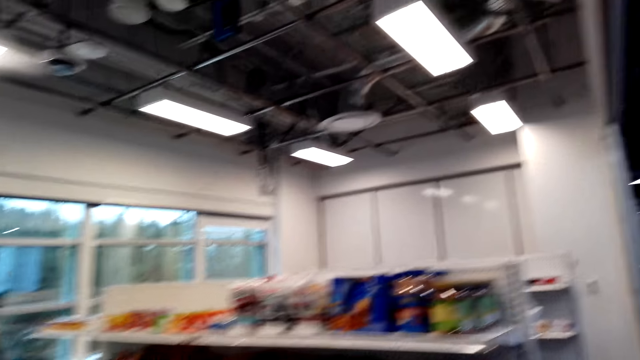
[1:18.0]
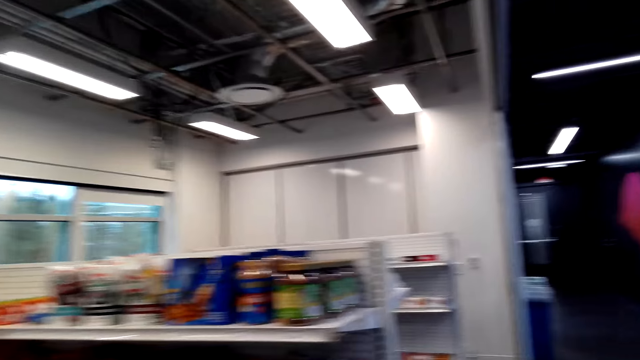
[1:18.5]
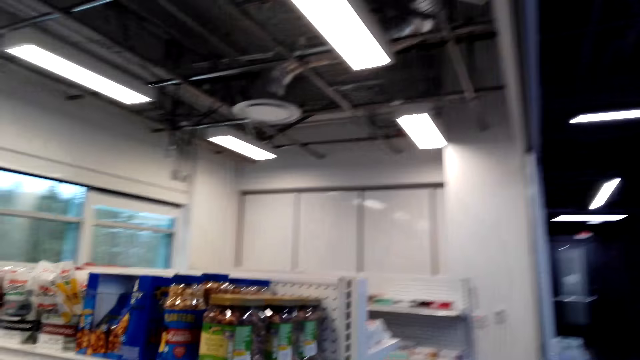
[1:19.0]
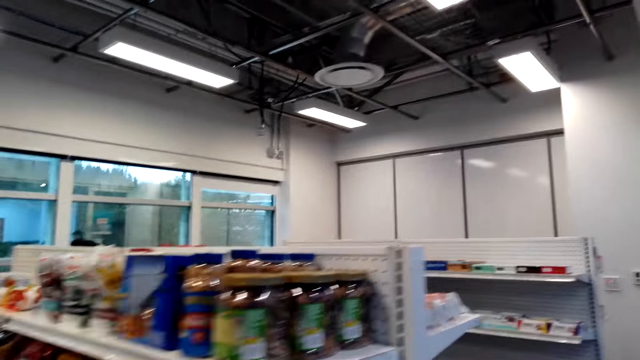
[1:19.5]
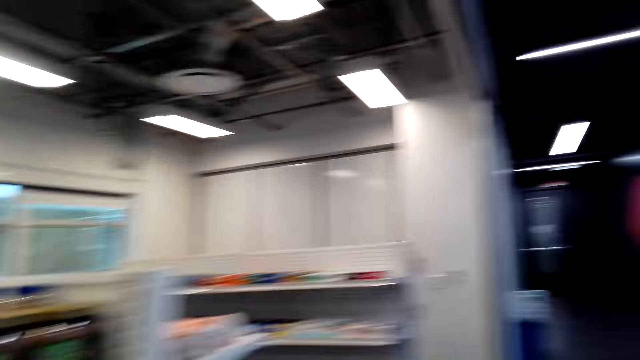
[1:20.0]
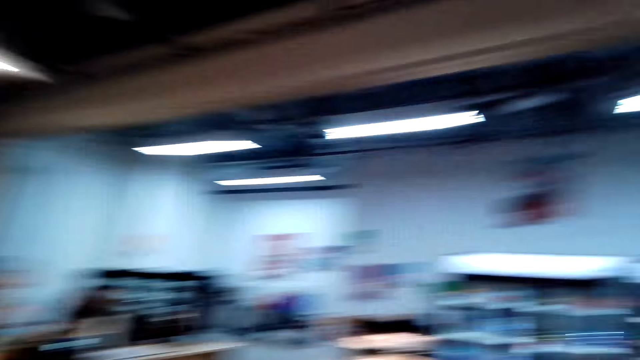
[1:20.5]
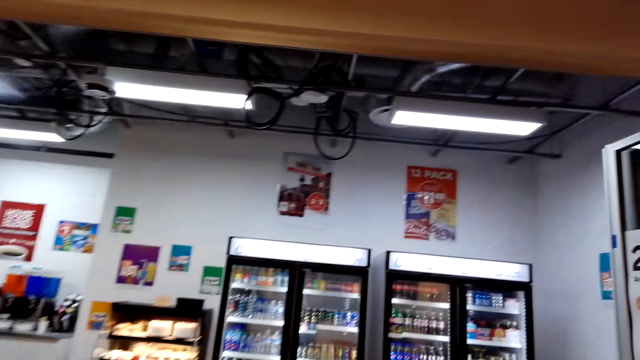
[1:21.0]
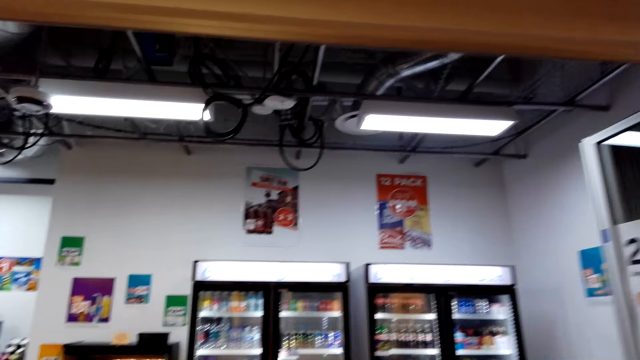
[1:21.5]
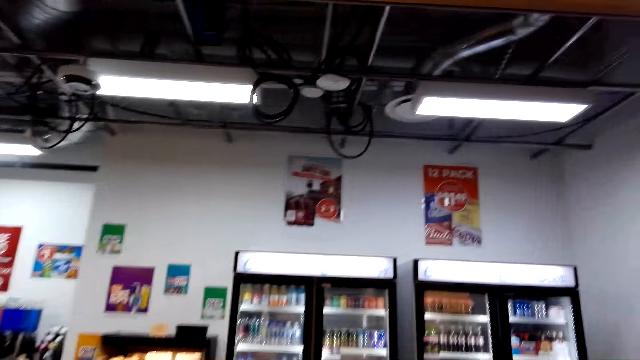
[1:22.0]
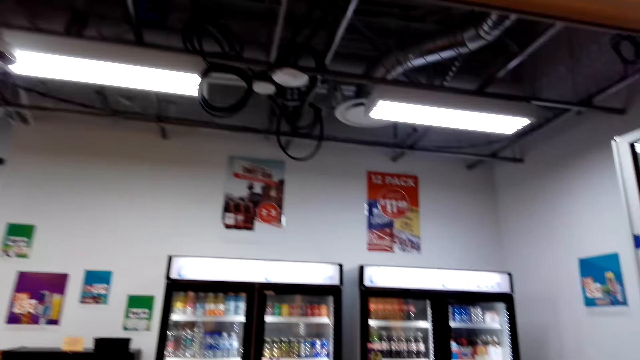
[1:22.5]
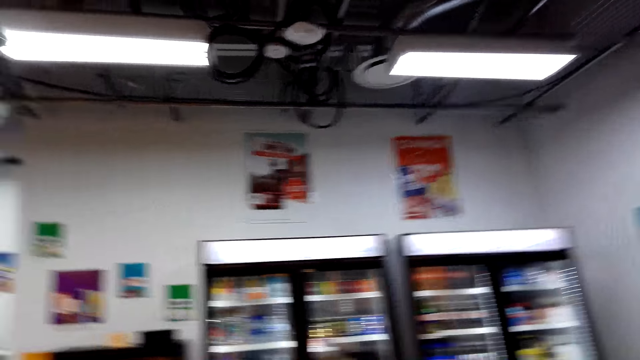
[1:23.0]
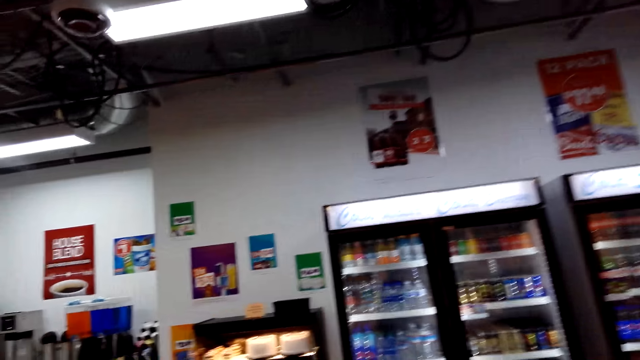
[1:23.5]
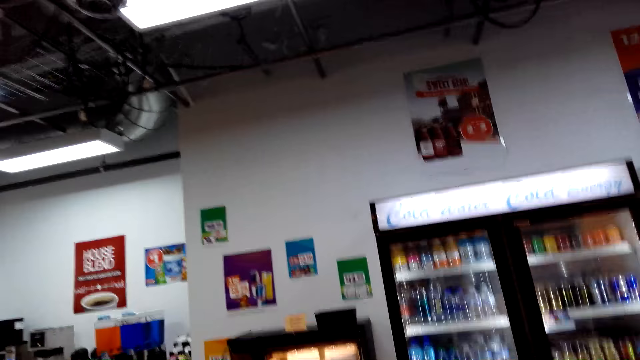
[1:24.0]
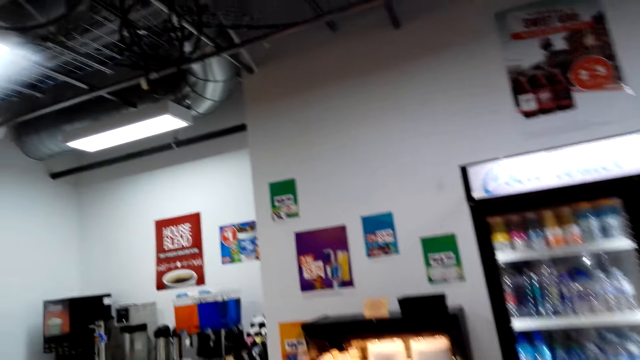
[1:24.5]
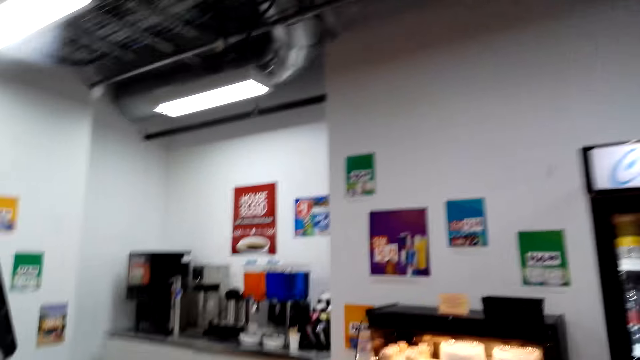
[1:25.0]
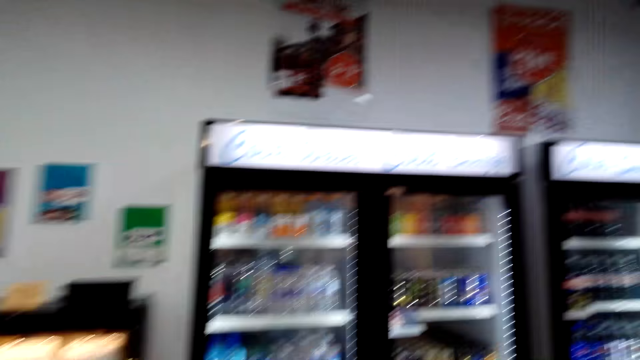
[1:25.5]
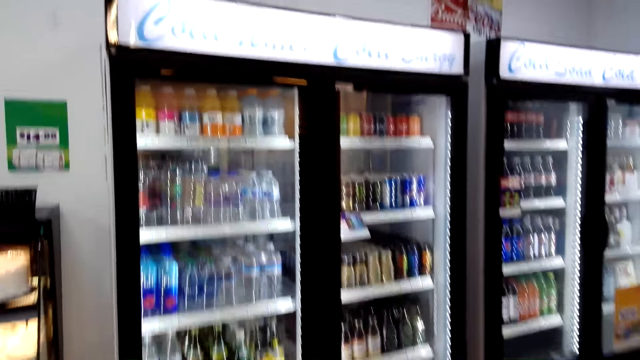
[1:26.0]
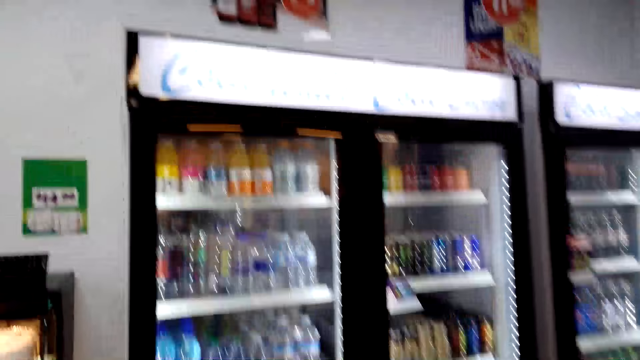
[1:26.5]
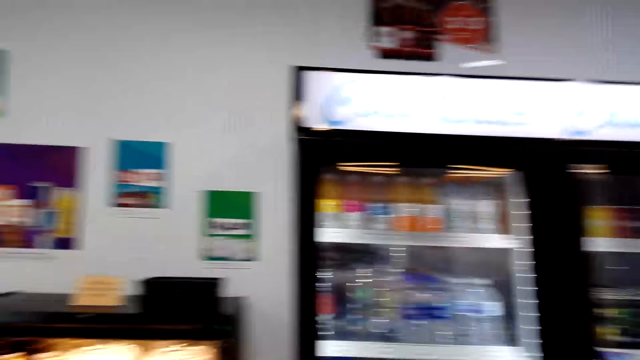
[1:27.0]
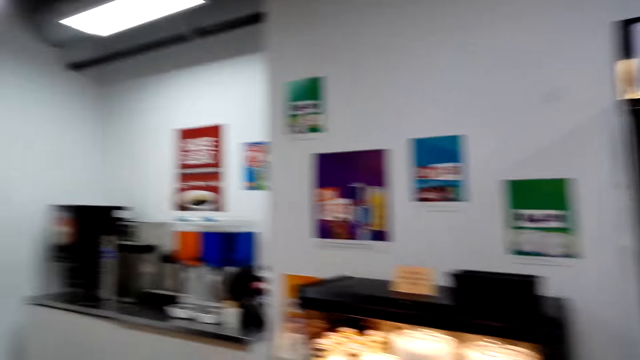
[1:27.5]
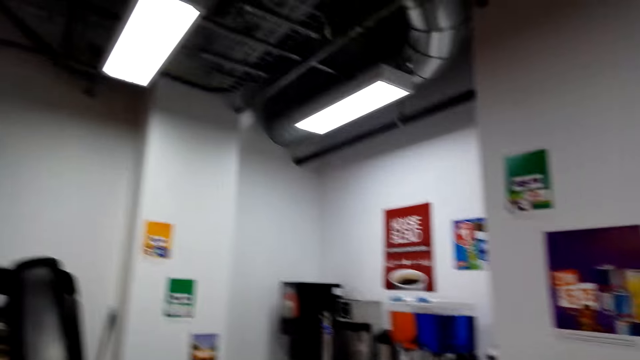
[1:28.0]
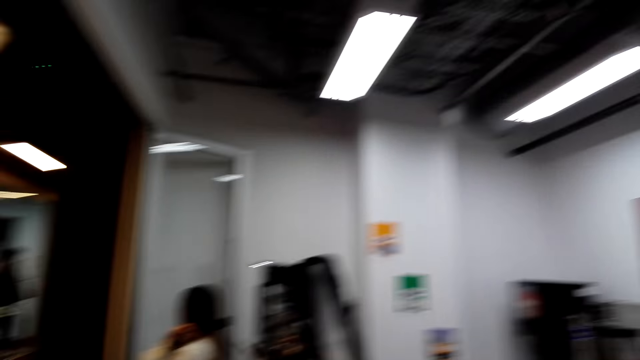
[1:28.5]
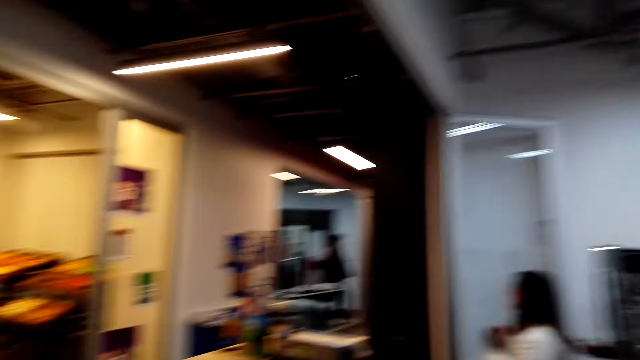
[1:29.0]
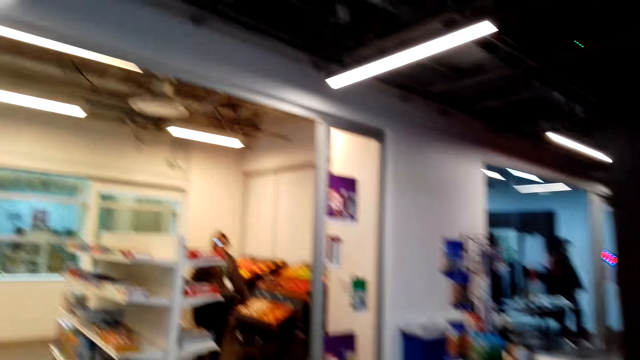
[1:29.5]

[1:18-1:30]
The camera wearer walks along the supermarket aisle. They walk around.

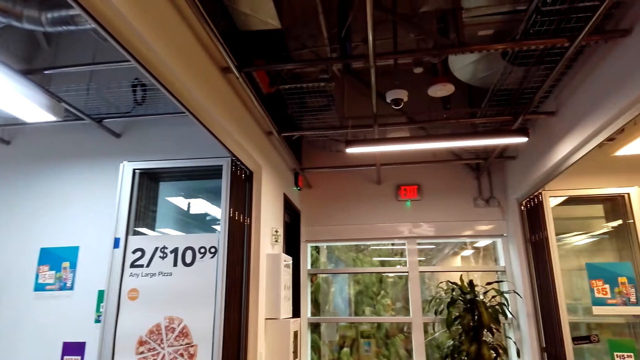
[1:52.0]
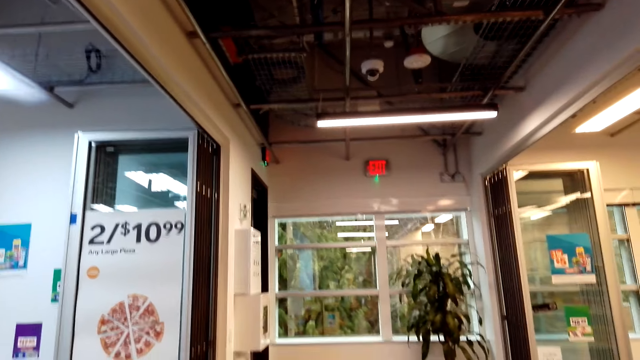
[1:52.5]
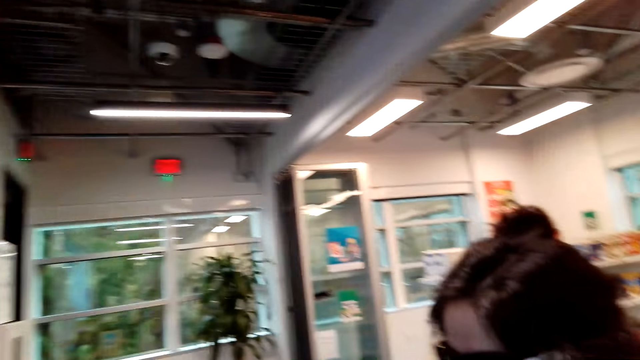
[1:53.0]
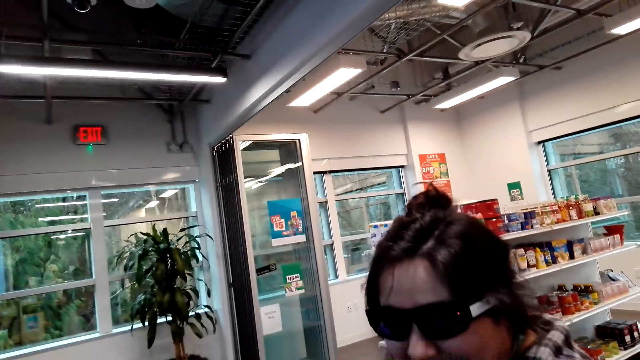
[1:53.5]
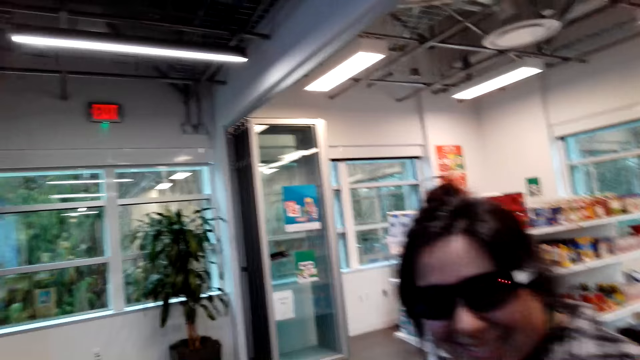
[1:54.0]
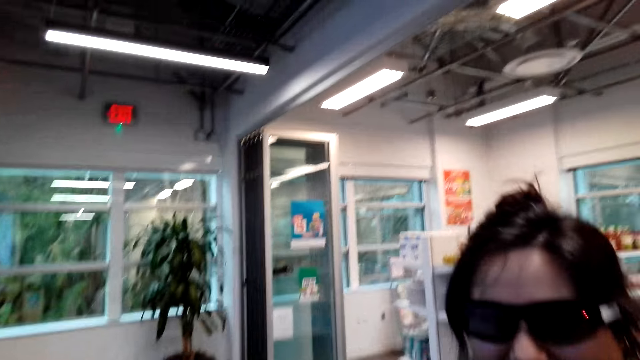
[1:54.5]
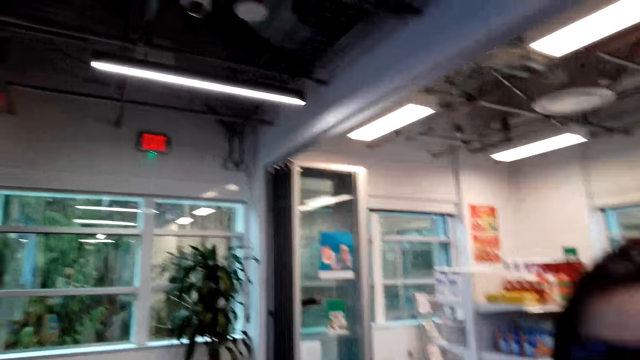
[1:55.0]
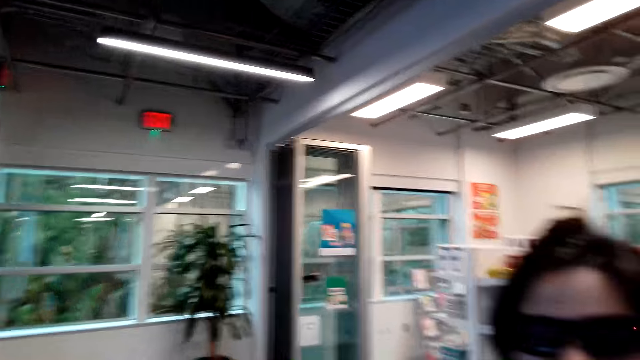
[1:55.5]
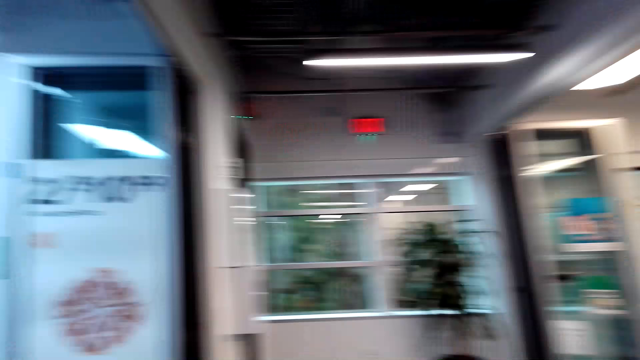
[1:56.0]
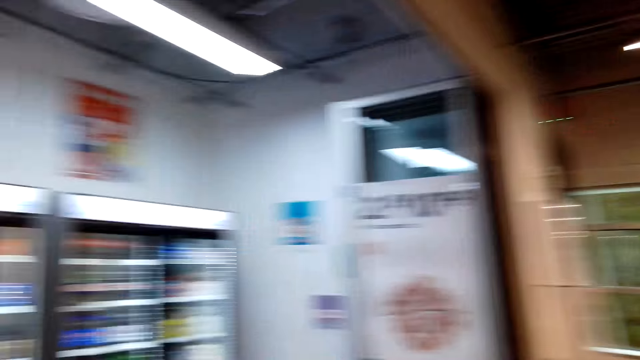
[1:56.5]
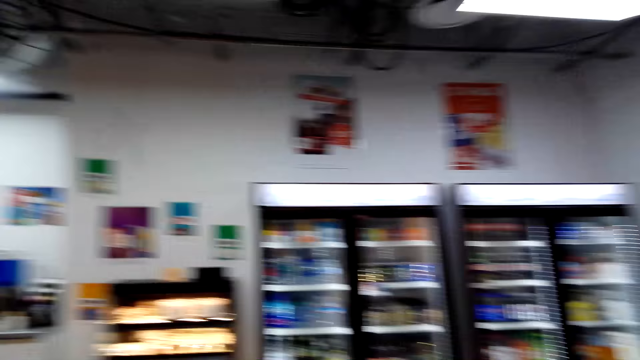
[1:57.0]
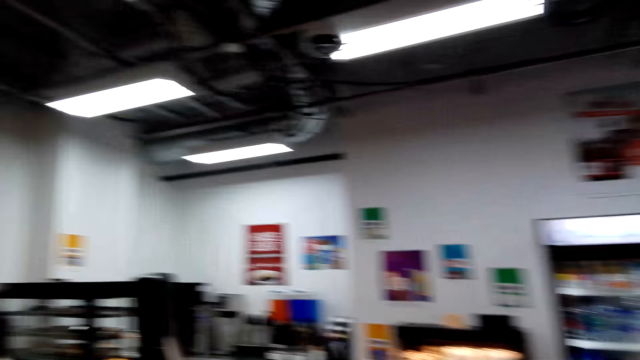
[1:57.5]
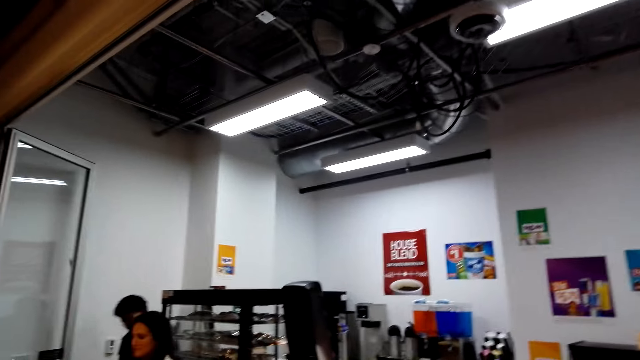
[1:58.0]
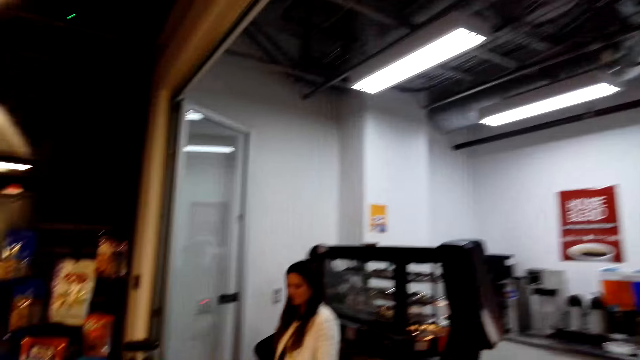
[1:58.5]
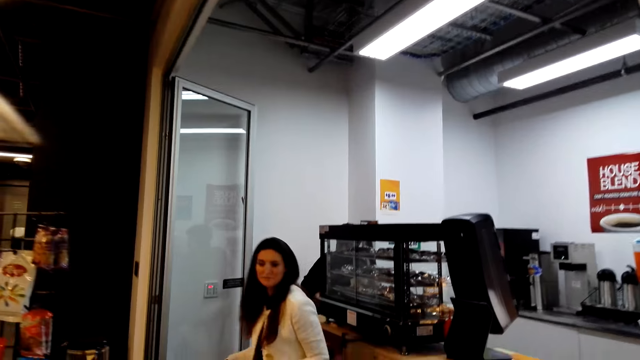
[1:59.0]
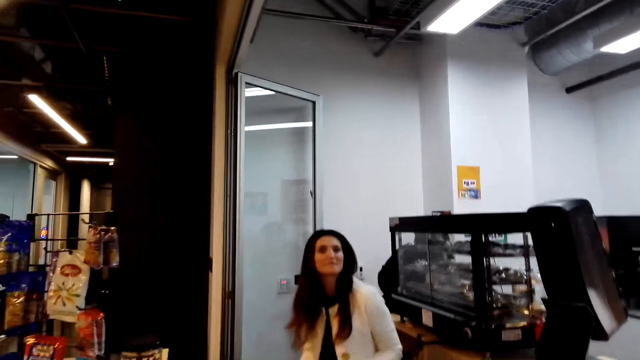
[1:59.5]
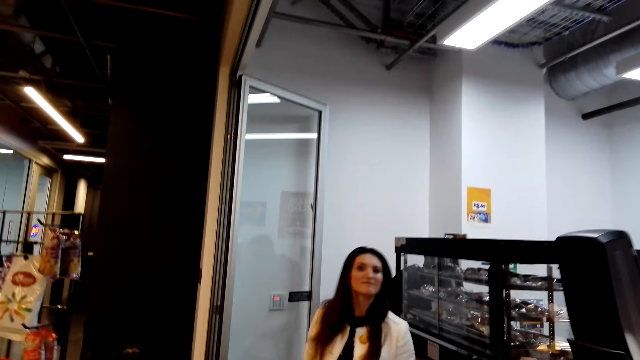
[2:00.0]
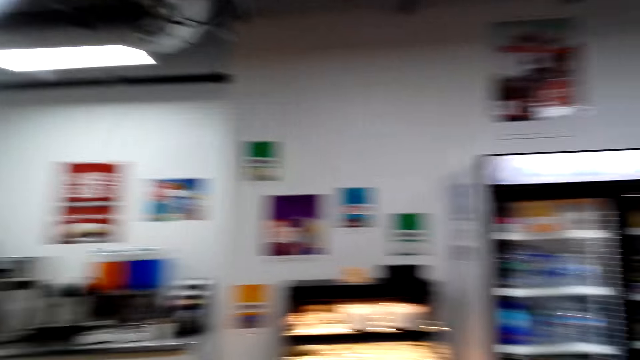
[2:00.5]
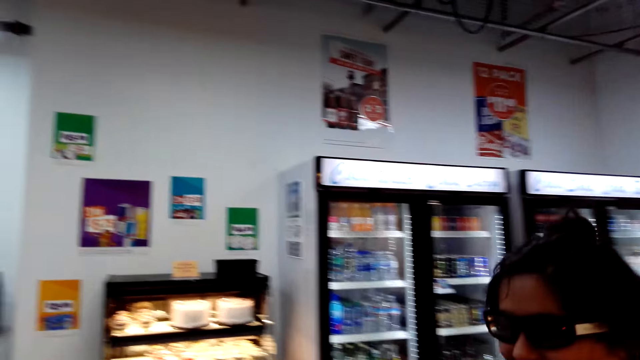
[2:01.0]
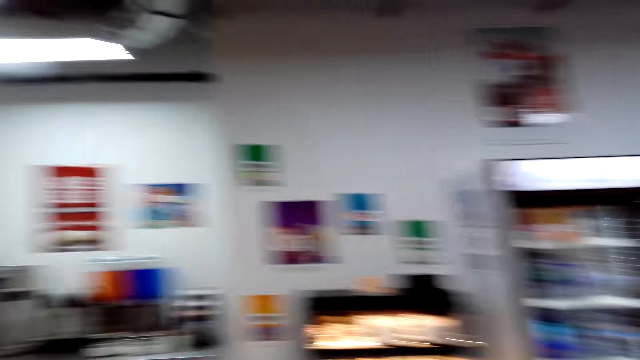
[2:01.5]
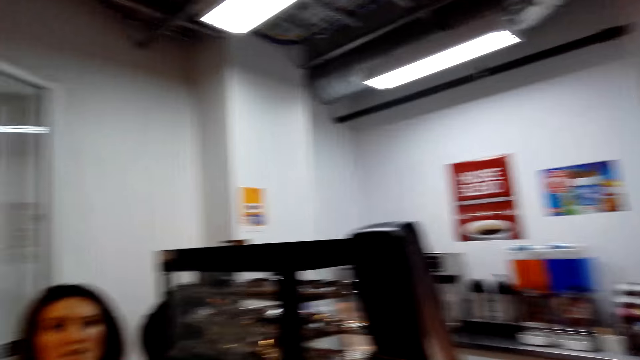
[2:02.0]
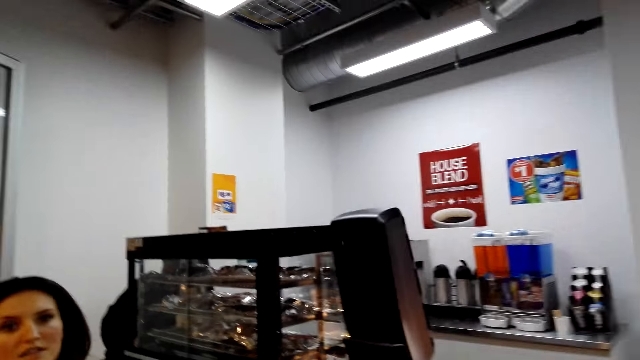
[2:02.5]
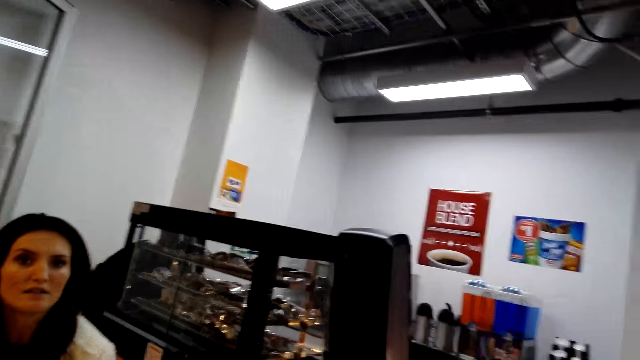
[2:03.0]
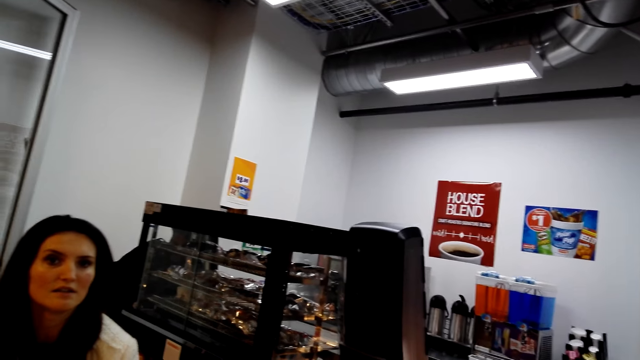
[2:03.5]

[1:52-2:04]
The camera wearer talks with a lady. They interact with the lady. They talk with a cashier.
